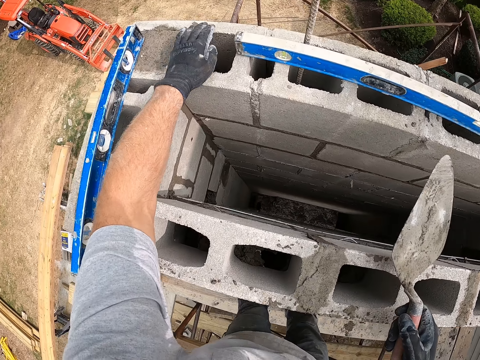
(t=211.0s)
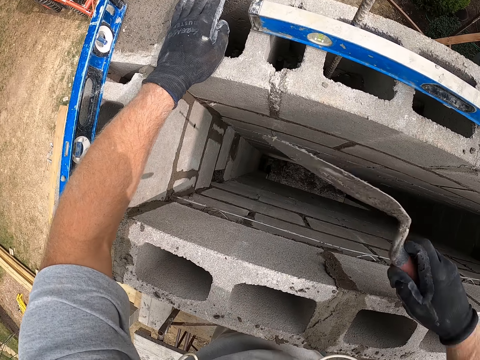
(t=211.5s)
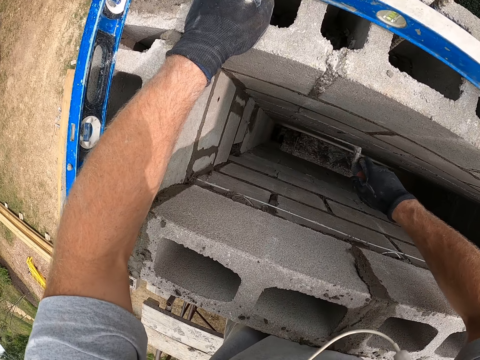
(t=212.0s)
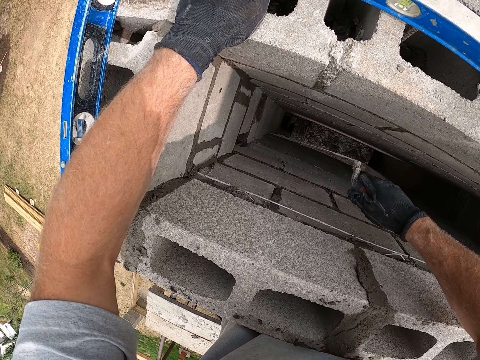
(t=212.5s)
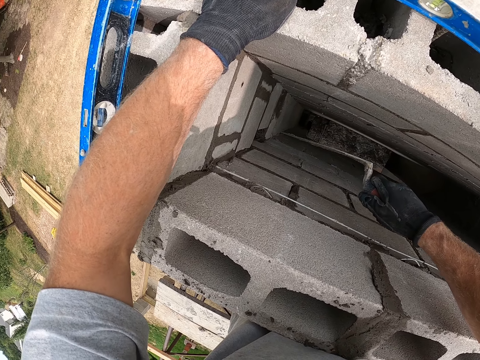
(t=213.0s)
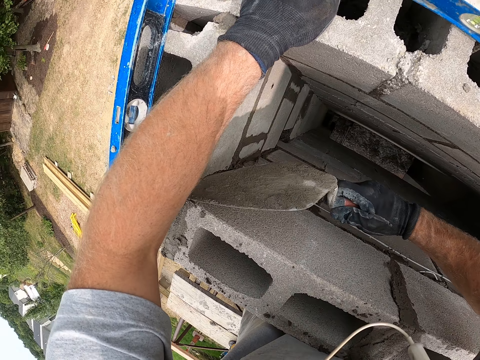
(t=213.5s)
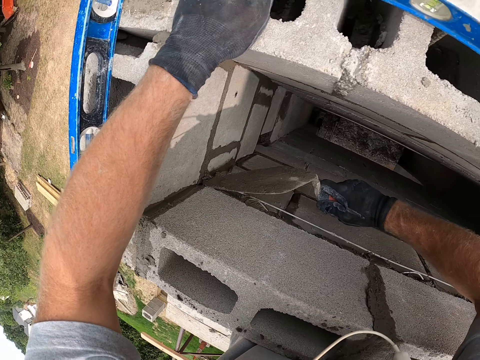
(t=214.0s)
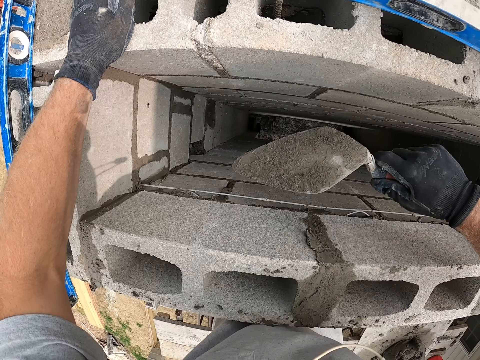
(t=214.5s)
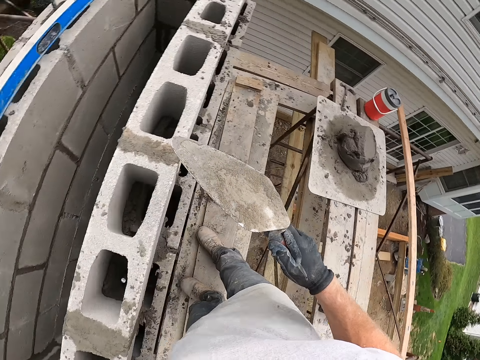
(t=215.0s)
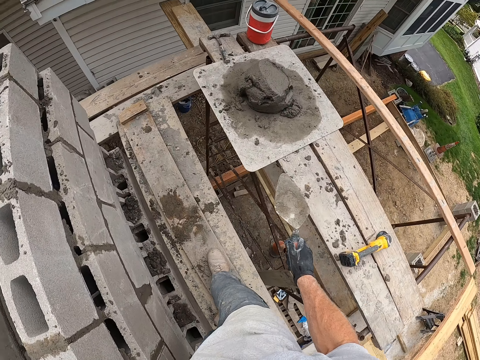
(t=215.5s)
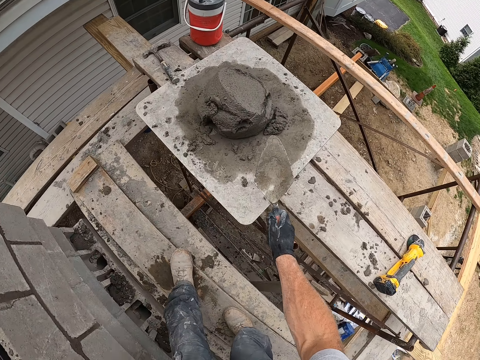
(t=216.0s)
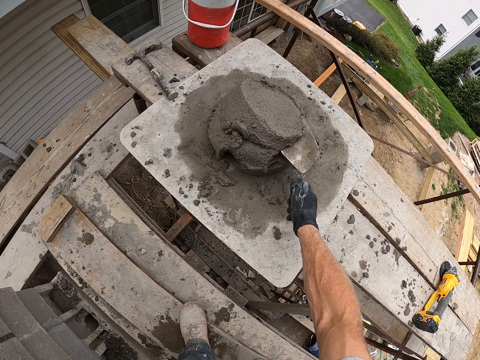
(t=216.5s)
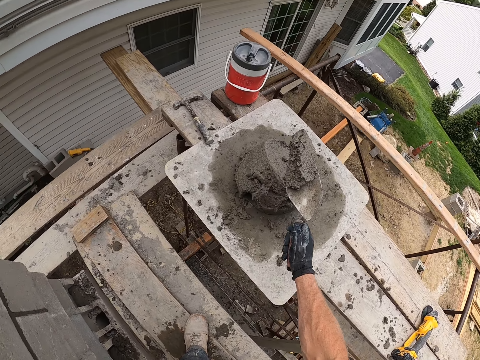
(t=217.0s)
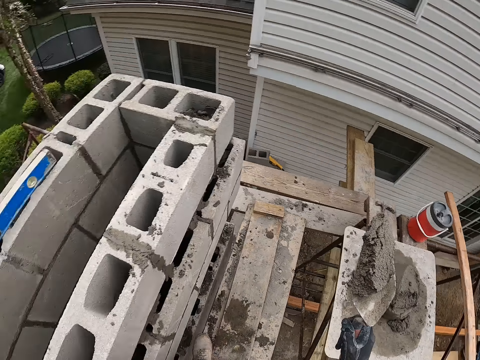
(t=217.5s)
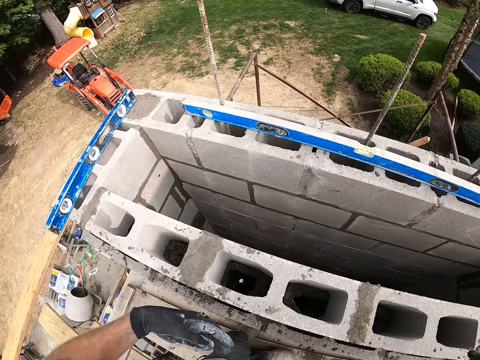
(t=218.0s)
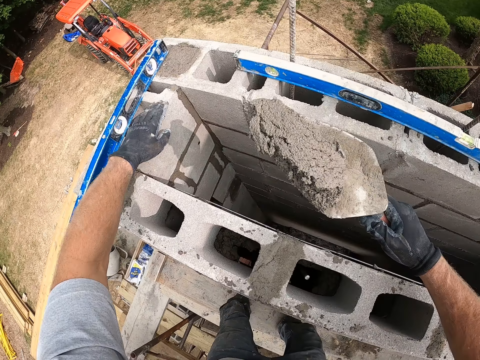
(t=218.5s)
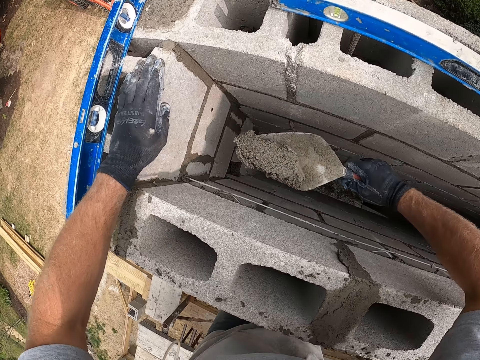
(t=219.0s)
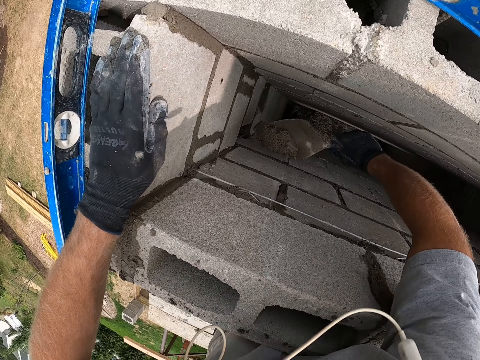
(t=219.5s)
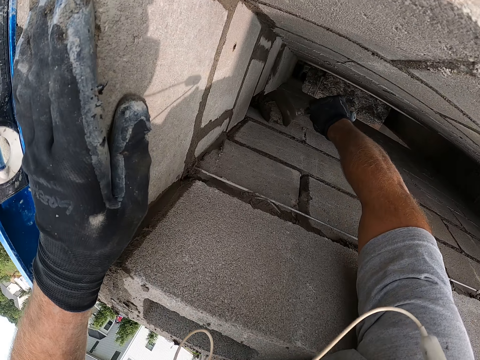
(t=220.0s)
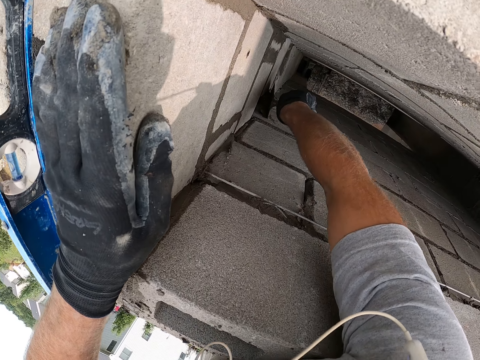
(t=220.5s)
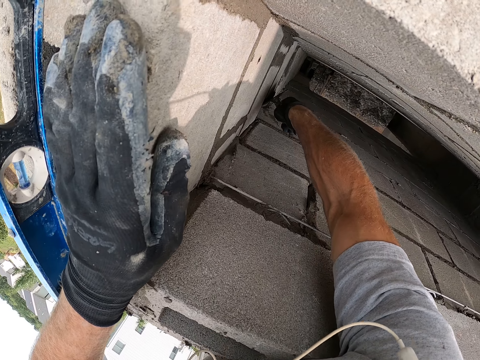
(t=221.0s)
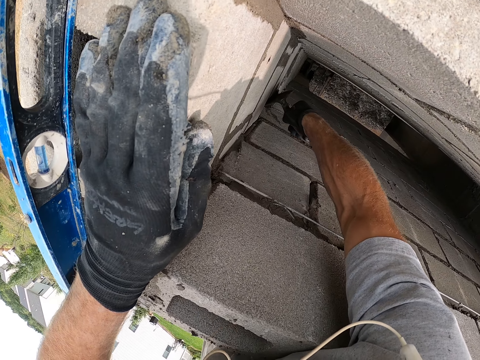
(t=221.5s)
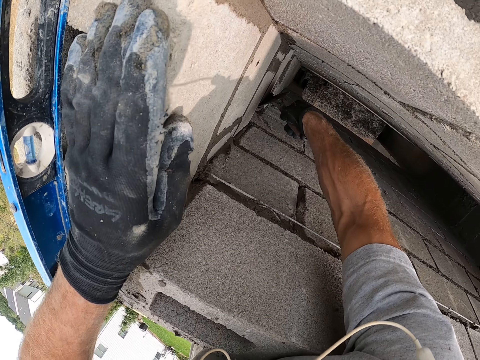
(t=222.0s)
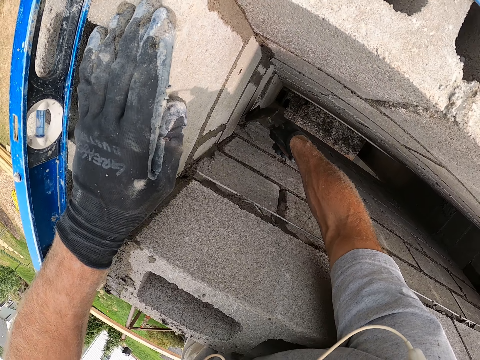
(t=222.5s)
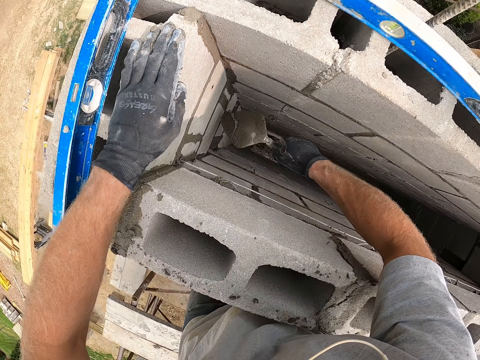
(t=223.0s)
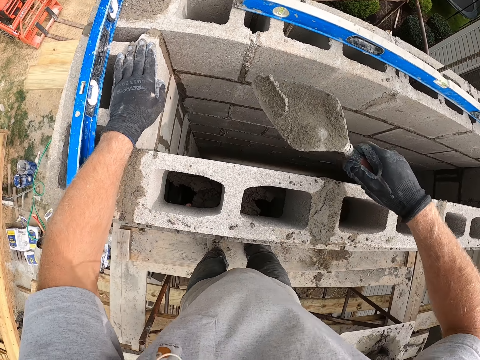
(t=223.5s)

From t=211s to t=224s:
The camera wearer rests his hand on a laid block. He smoothens some joints. He walks on the scaffolding. He scoops mortar or concrete with the trowel. He spreads the concrete. He fills a fourth joint with the mortar.

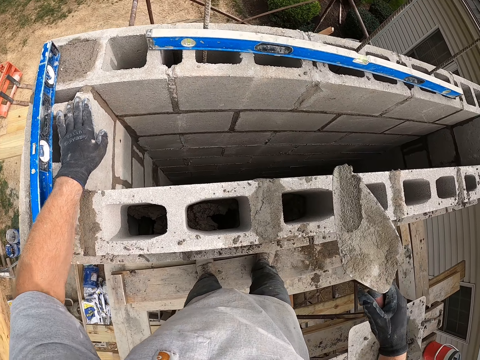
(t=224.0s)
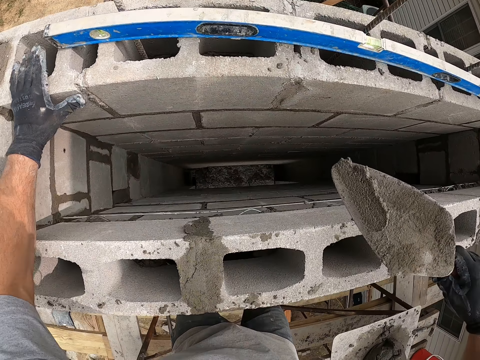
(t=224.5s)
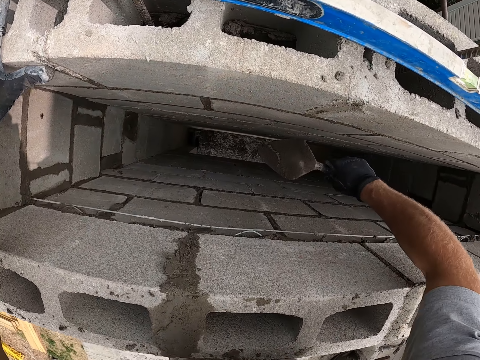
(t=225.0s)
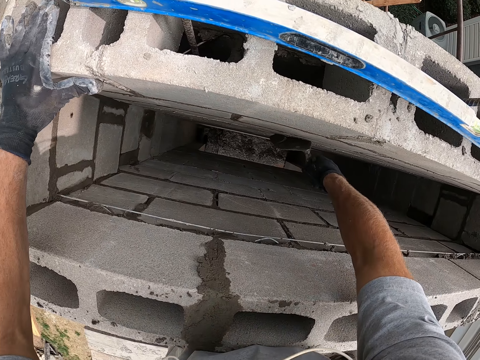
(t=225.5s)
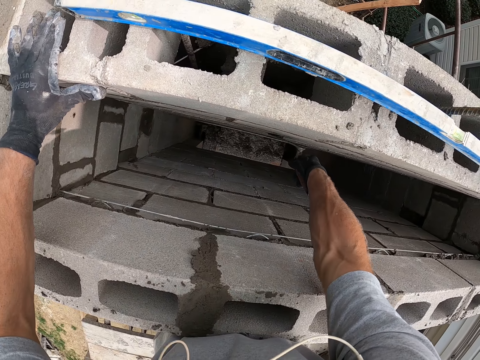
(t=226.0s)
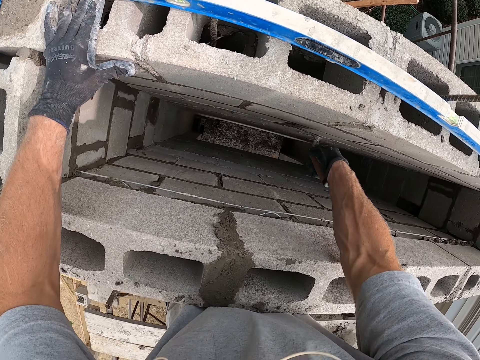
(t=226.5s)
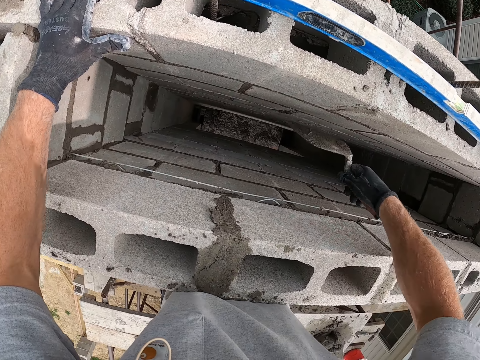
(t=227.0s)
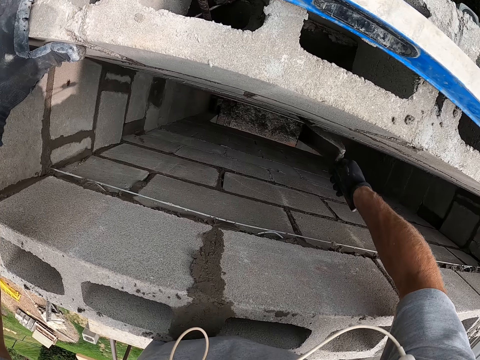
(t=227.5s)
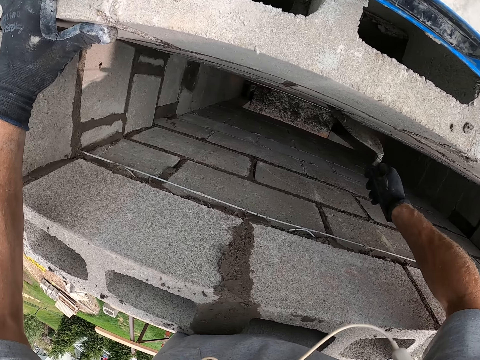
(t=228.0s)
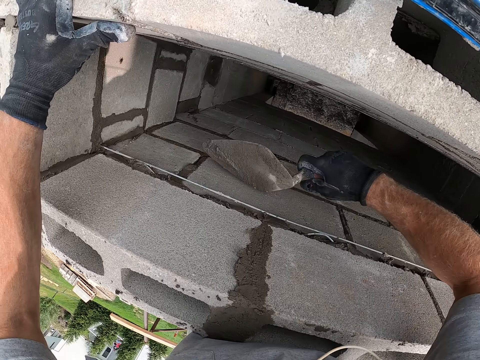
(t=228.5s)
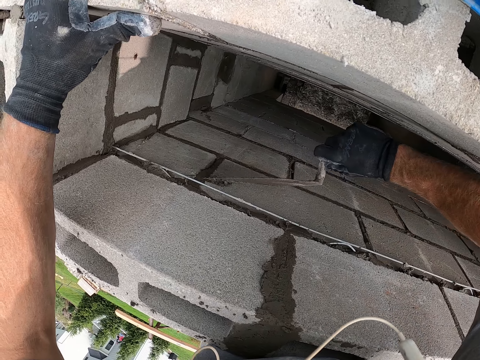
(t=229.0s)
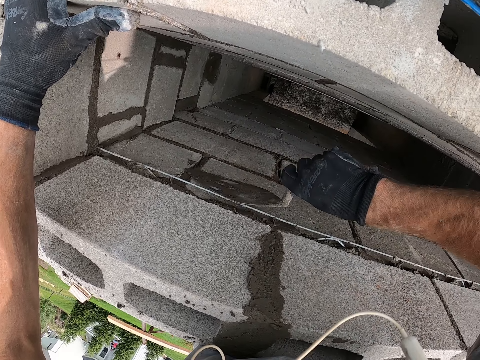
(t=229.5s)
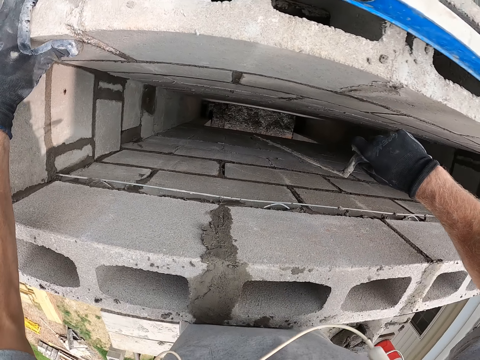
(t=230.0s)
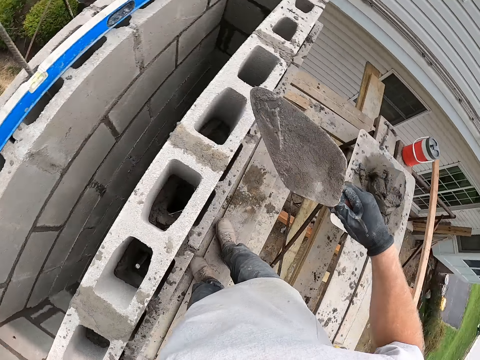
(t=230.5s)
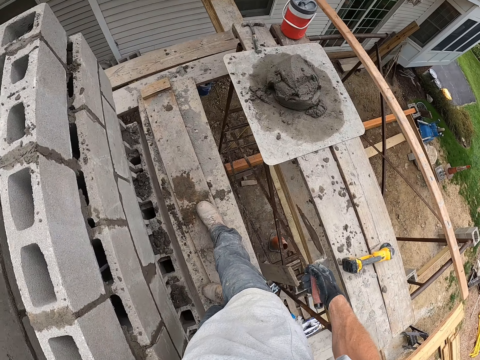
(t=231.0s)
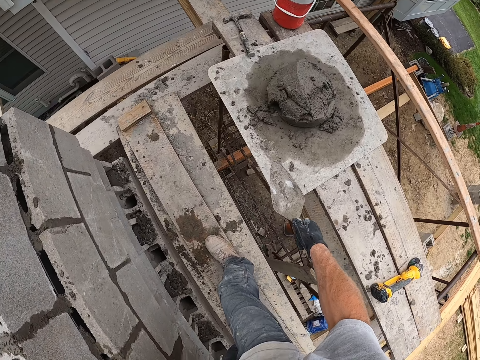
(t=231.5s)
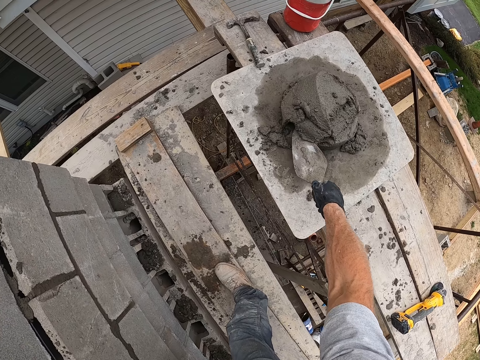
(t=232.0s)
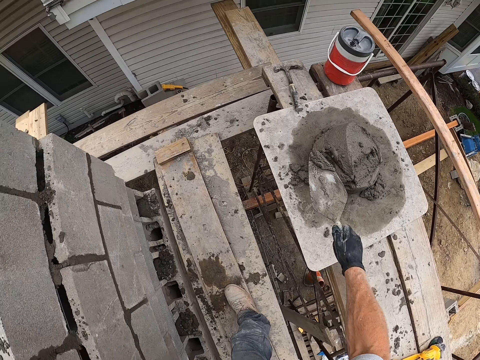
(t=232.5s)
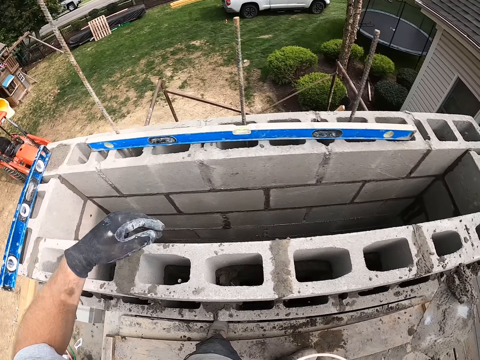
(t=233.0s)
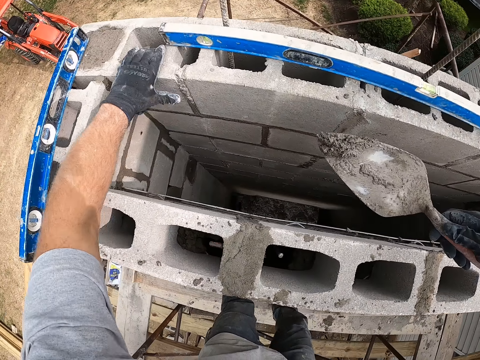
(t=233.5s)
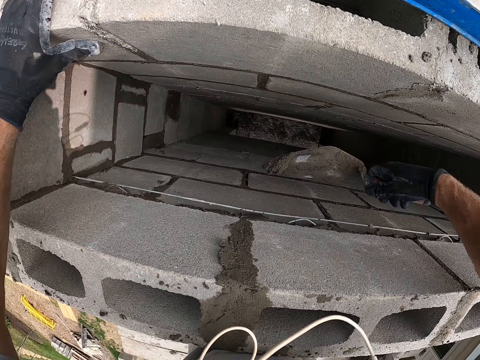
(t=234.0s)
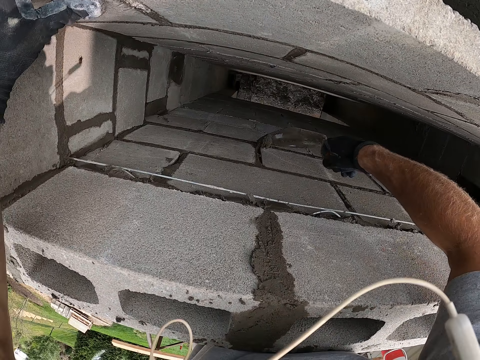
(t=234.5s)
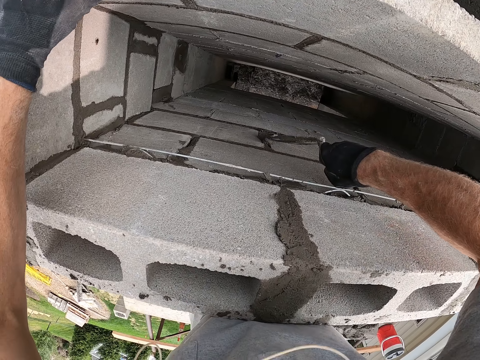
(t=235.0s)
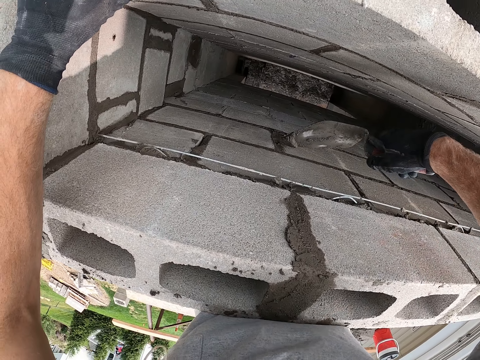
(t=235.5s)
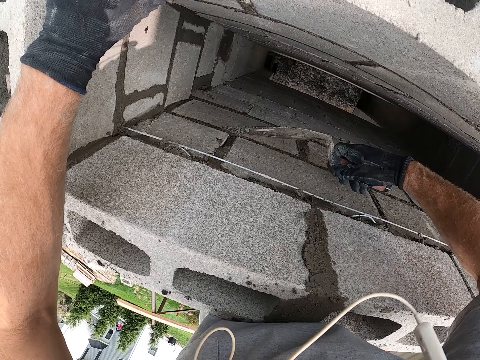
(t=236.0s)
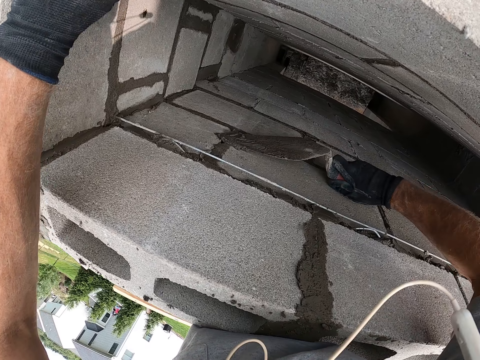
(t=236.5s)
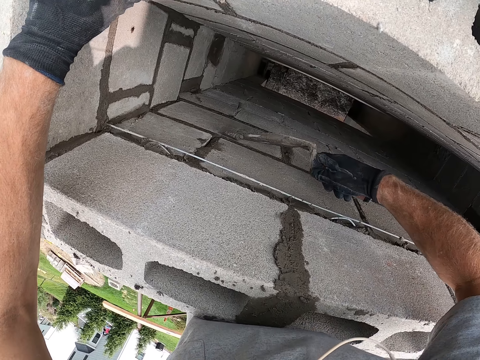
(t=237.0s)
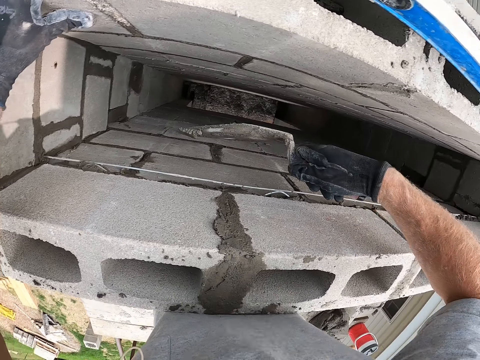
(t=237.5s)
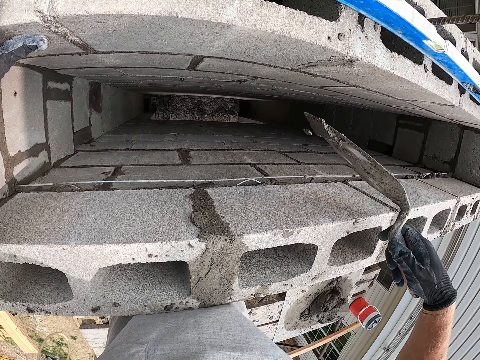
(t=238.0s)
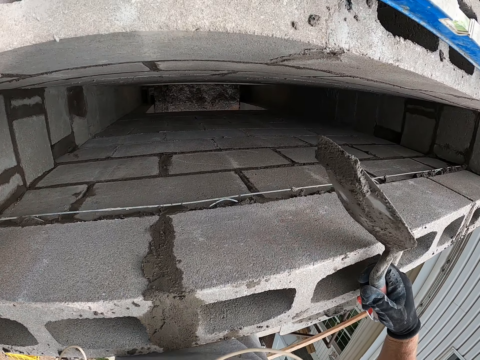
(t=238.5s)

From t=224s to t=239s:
The camera wearer fills another joint with the mortar. They walk on the scaffolding. They scoop the mortar or concrete with the trowel. They spread the concrete. They fill some more joints with the mortar.
